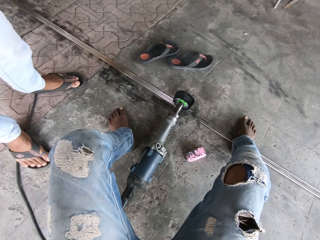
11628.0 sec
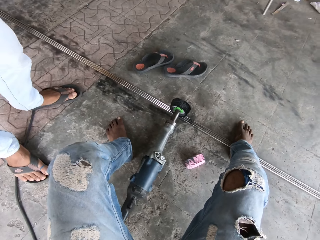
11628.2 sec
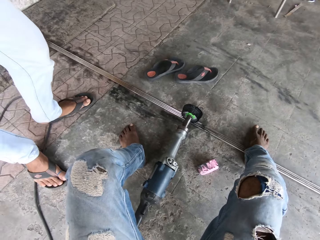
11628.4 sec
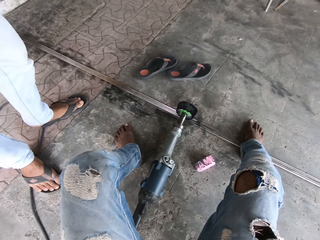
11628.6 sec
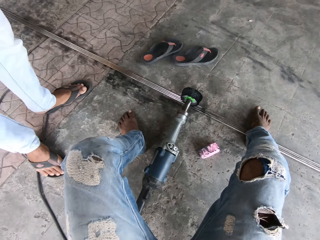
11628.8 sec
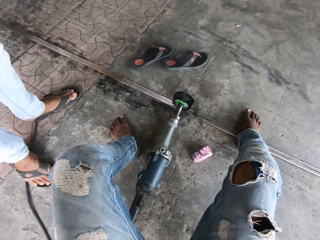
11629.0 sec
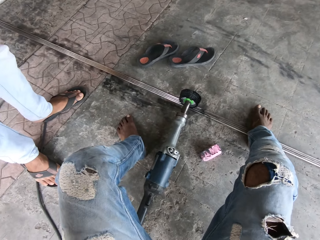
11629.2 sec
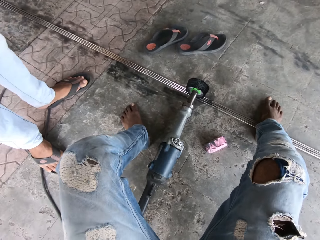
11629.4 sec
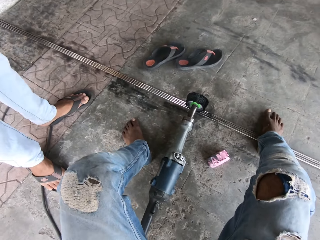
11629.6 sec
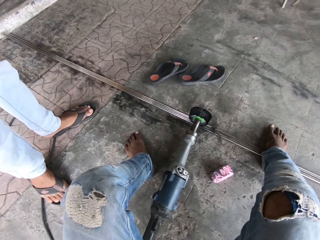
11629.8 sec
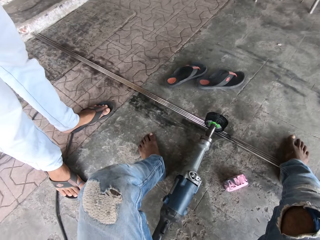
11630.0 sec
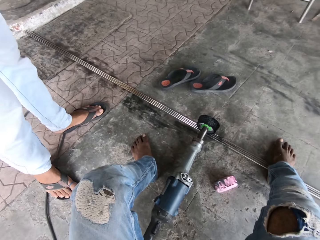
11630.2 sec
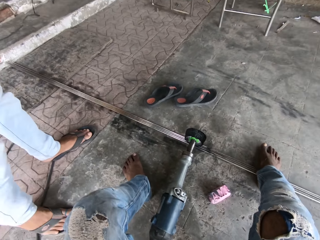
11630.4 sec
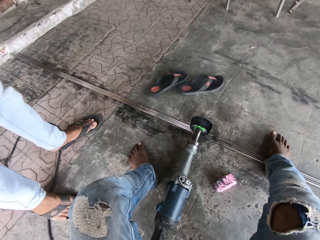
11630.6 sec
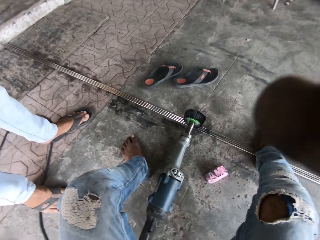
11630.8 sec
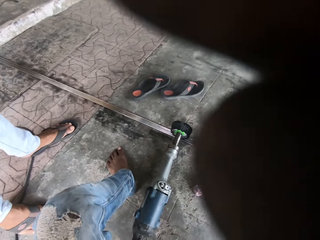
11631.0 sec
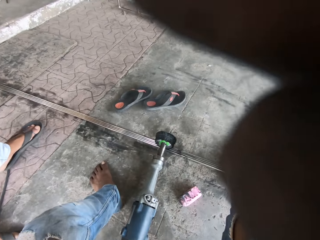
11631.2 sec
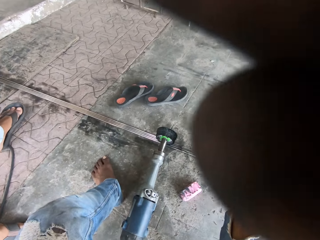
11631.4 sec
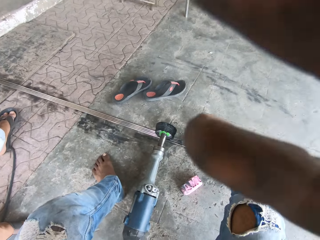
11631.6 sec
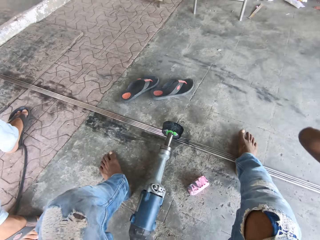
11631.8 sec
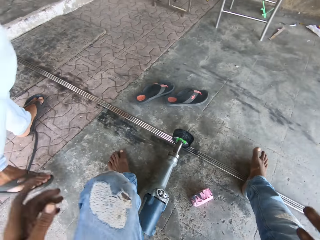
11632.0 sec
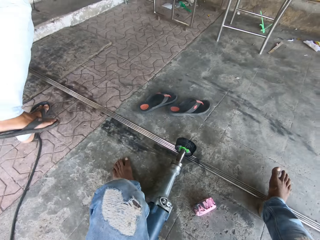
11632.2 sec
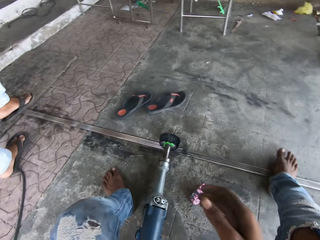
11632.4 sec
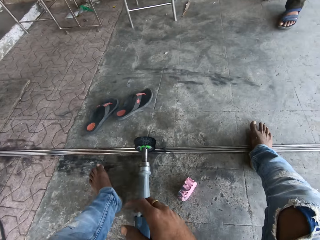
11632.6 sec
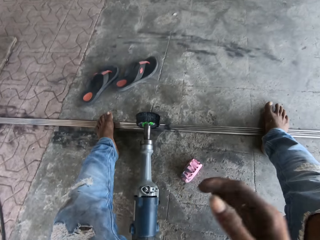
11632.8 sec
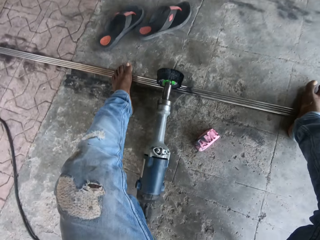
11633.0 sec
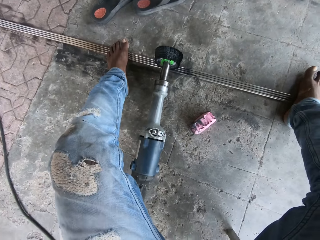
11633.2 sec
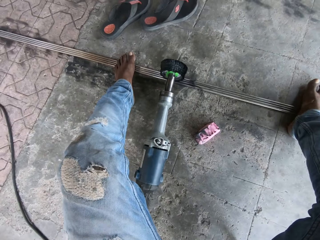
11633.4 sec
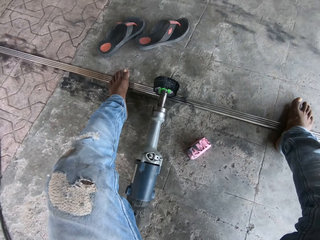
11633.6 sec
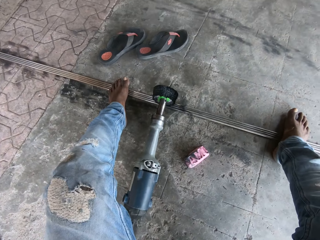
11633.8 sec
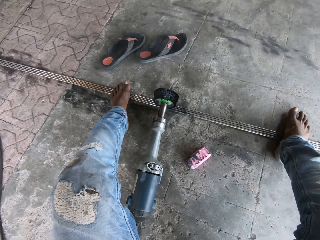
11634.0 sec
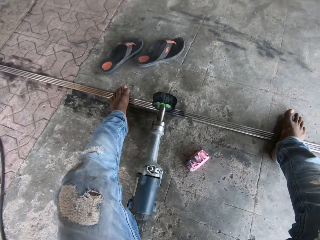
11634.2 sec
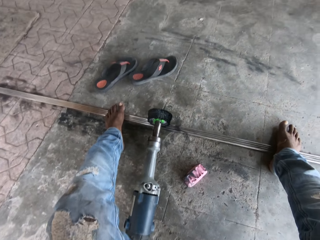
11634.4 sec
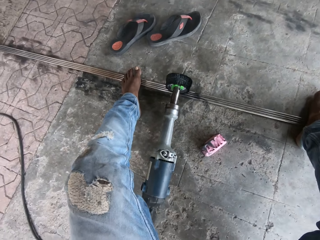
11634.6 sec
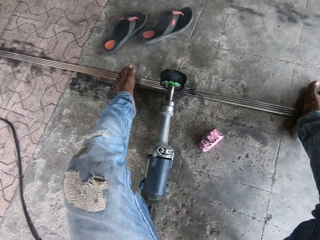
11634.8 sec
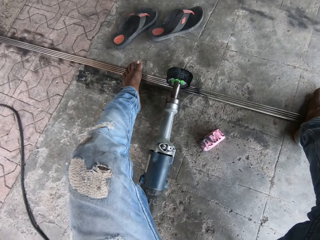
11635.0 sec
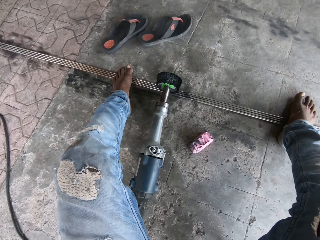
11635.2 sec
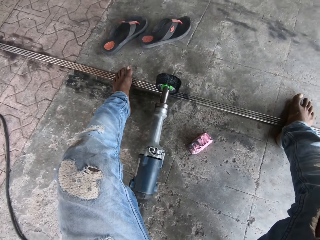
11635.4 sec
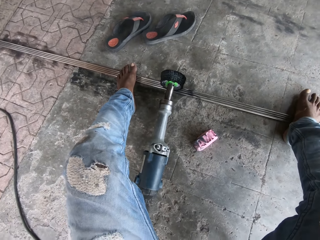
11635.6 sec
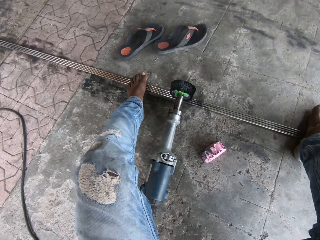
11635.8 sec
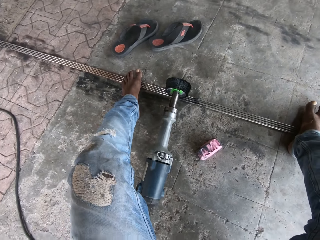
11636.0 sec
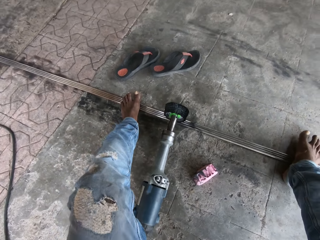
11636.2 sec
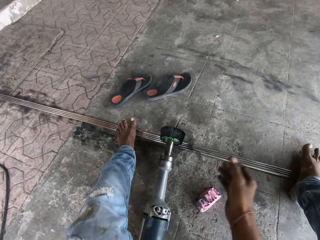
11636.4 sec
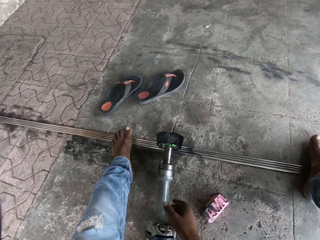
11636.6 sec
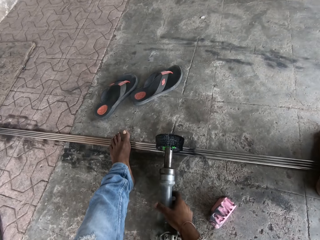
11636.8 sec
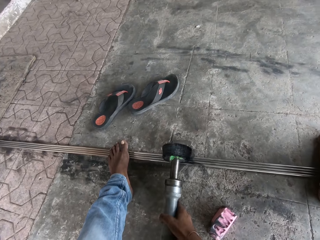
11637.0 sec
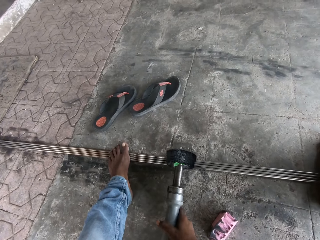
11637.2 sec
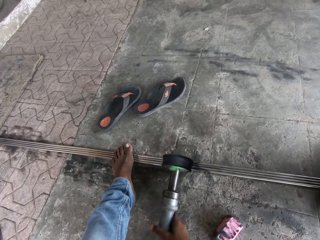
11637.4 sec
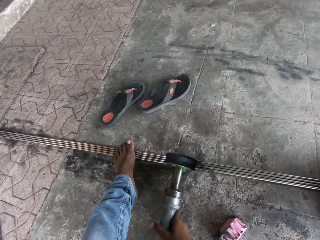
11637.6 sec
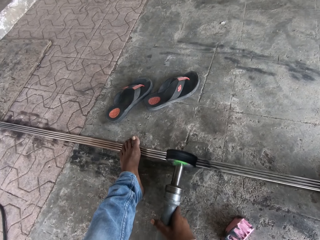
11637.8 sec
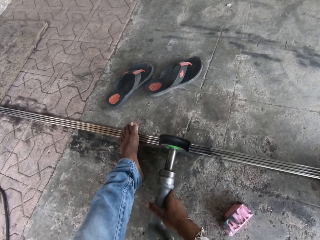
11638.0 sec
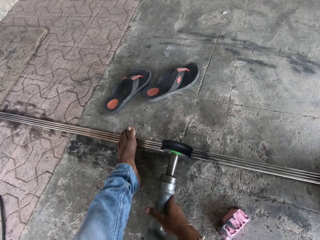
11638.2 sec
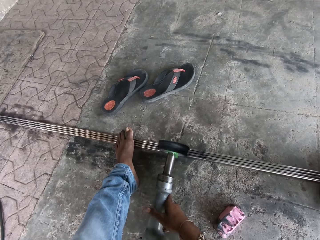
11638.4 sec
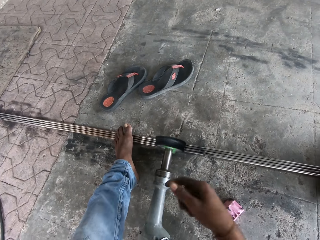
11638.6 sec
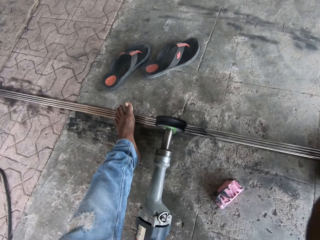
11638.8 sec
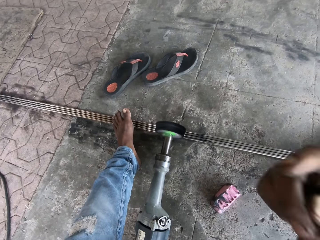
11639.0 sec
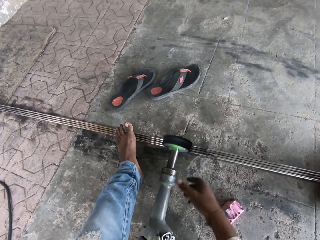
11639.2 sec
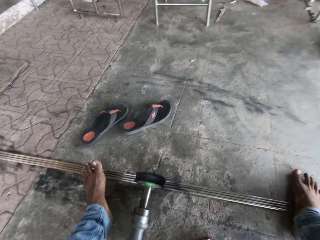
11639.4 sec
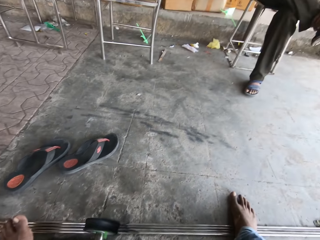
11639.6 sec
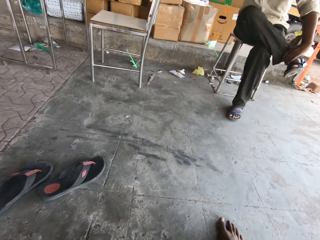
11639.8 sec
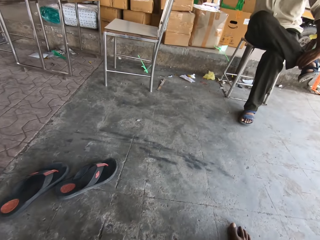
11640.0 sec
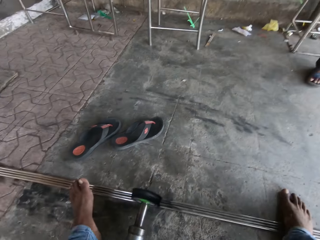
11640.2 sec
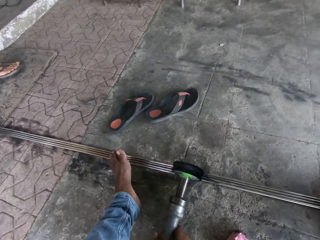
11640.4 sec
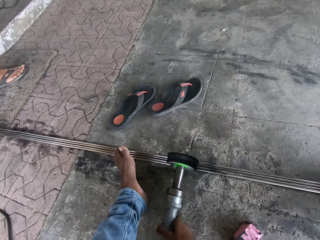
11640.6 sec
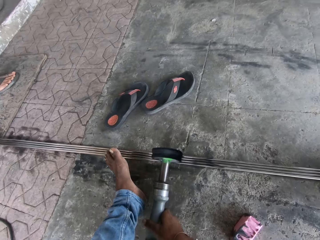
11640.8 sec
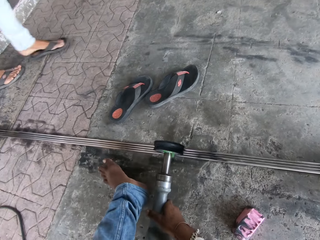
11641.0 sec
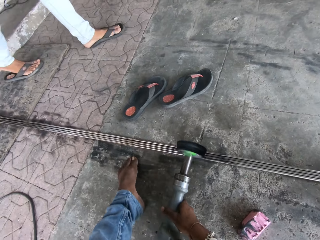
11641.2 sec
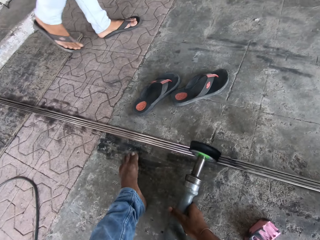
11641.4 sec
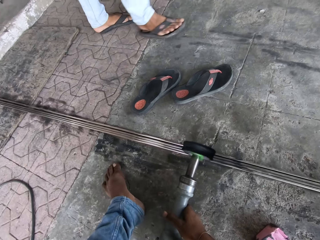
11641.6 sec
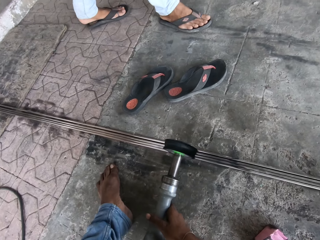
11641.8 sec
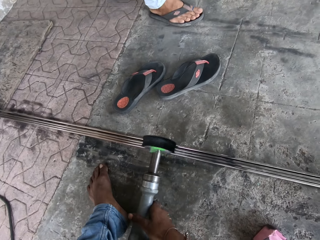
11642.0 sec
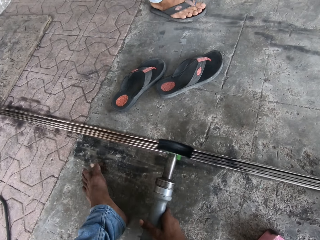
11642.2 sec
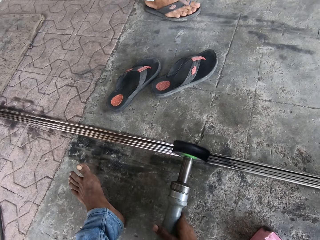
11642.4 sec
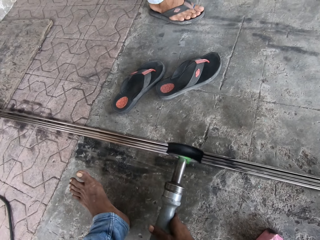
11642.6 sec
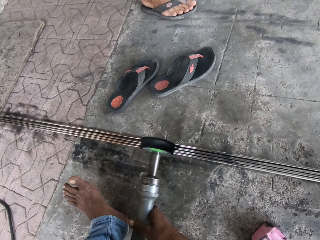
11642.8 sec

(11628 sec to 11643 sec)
The camera wearer puts the feet on the metal rods. They adjust the camera. They hold the straight grinder. They polish the metal rods with the straight grinder. They touch the head area. They hold the straight grinder. They polish the metal rods with the straight grinder.

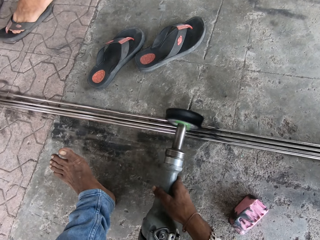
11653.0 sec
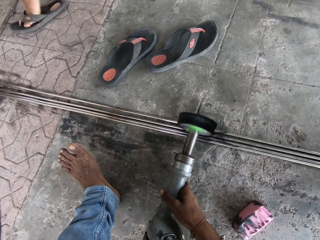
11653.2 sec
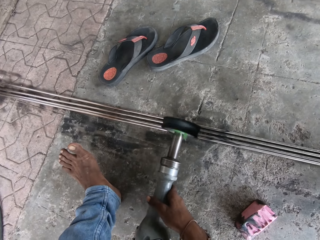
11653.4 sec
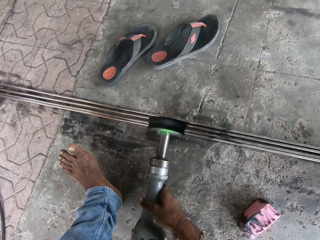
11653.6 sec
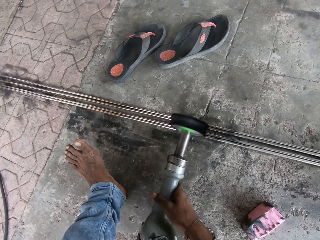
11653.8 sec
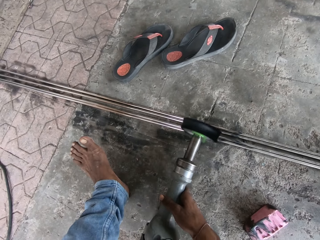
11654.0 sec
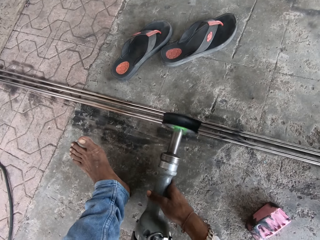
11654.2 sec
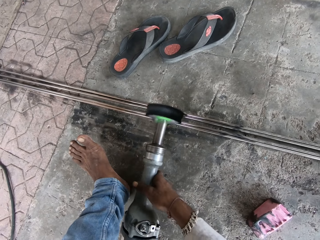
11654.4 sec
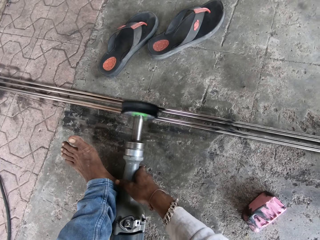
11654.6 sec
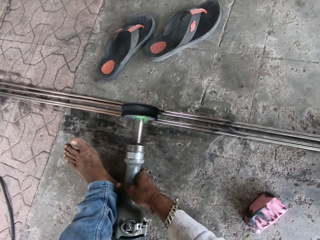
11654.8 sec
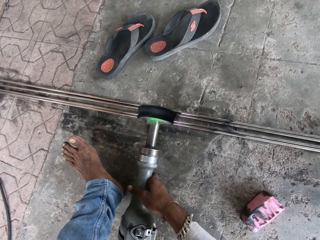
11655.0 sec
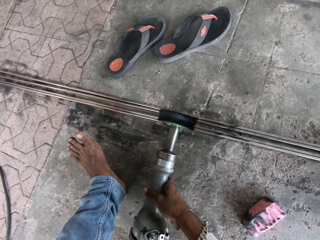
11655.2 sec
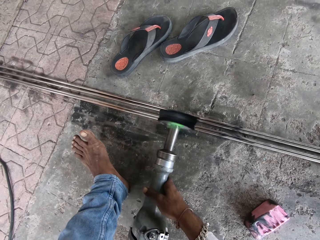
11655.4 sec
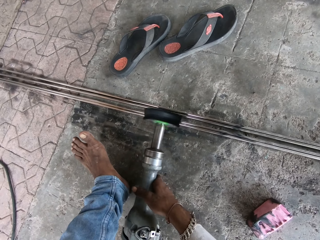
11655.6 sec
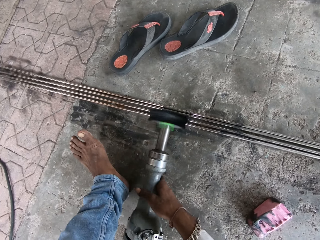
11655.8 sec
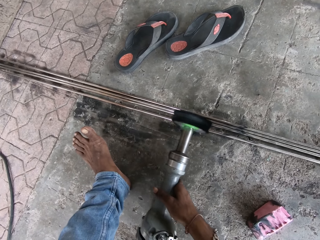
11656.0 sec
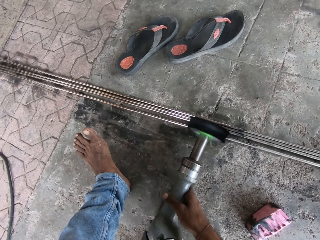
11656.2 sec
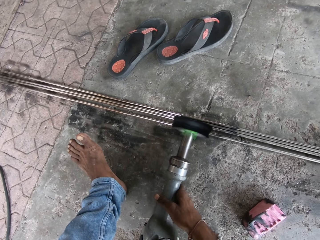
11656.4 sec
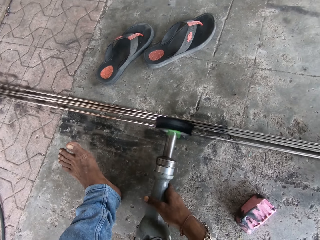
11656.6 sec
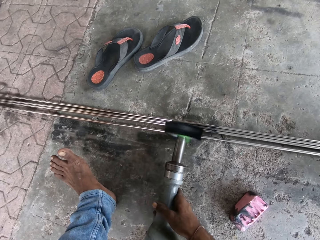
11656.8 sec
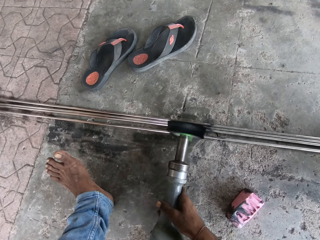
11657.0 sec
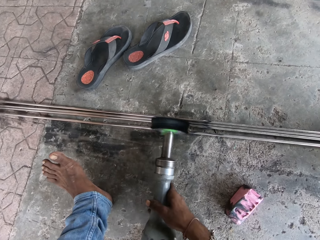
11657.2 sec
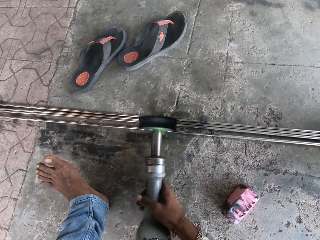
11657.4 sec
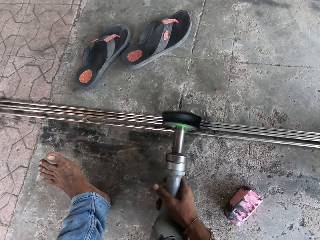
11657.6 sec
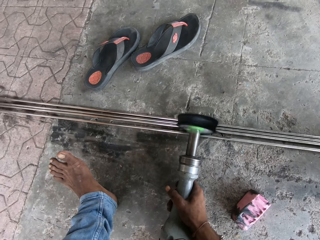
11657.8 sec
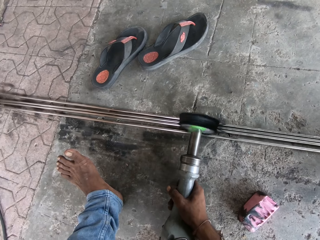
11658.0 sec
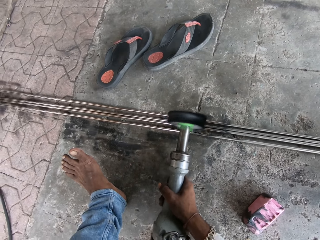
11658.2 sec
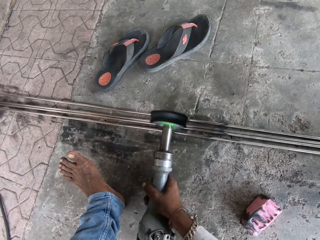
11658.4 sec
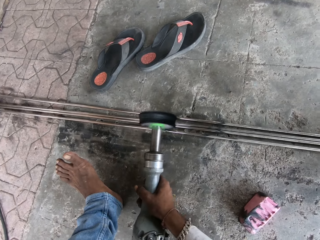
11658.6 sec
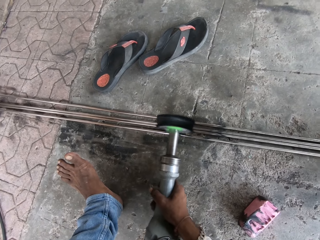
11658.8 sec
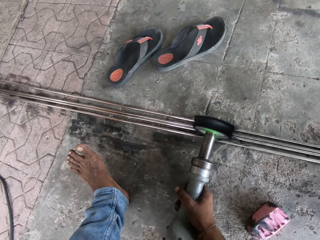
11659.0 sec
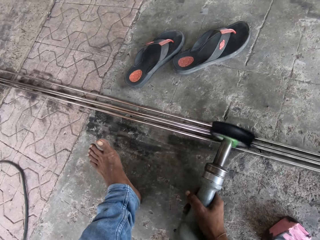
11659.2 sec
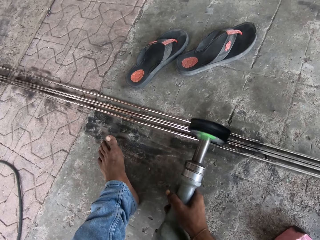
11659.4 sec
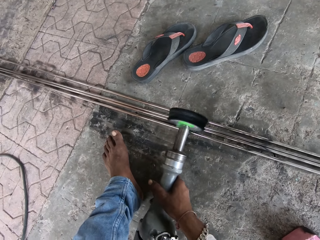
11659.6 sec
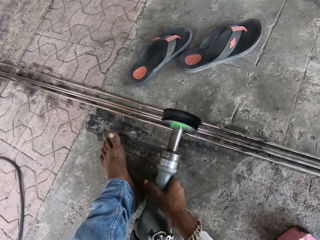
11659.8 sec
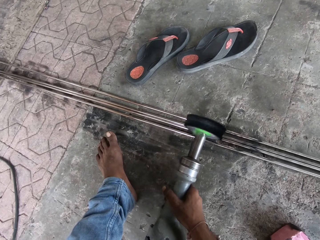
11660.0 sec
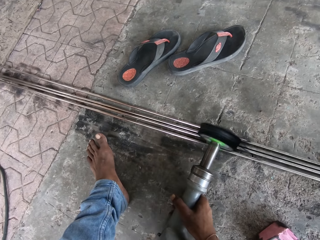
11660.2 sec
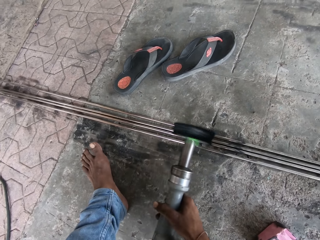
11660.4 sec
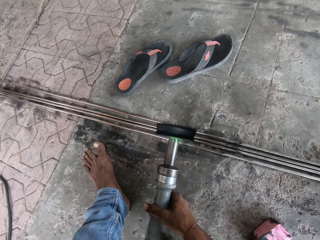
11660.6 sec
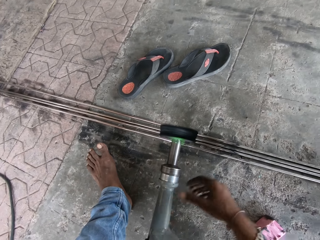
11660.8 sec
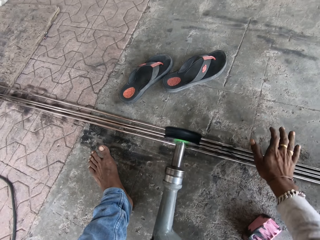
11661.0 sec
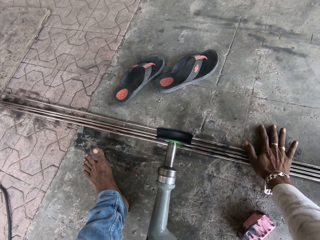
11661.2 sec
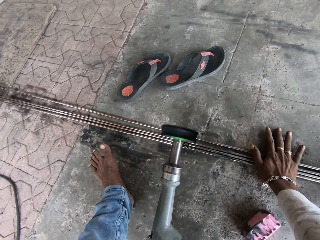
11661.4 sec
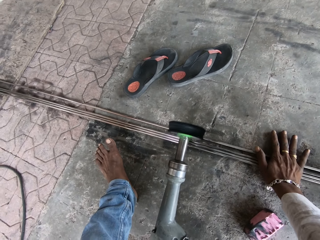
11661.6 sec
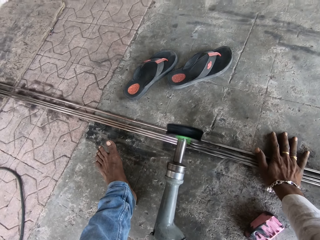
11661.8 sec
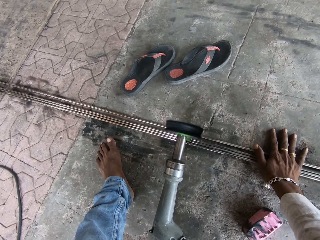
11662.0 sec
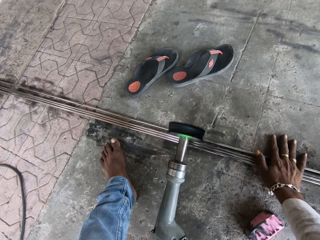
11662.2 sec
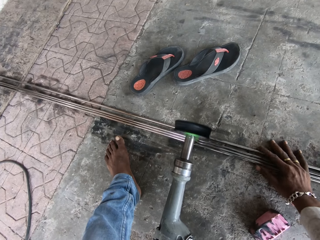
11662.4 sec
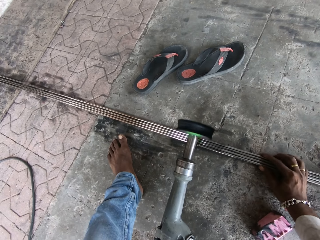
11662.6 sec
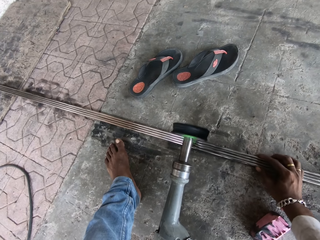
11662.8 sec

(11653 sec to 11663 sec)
The camera wearer adjusts the rods together with the right hand.
